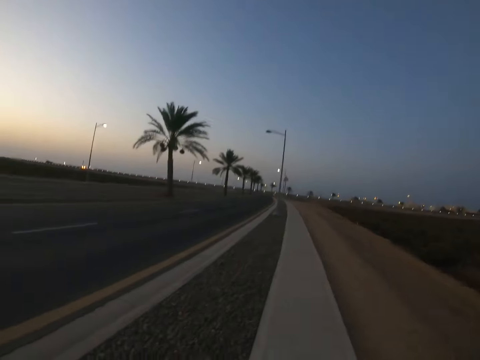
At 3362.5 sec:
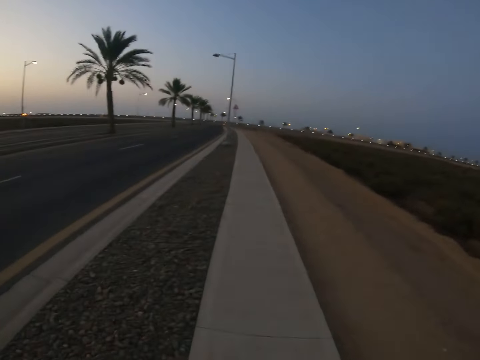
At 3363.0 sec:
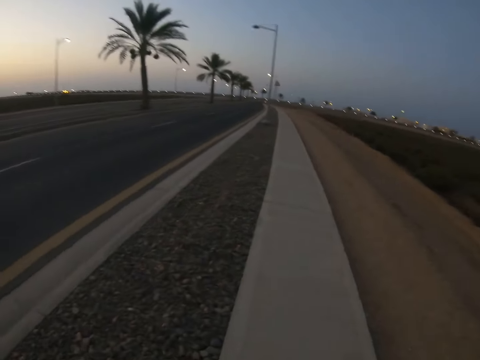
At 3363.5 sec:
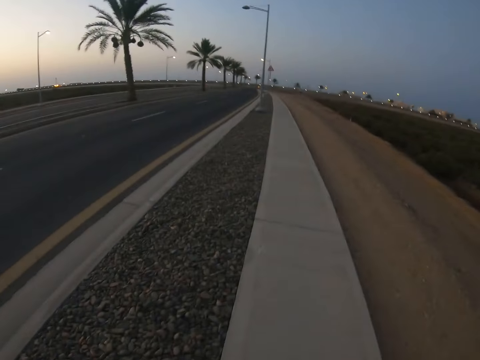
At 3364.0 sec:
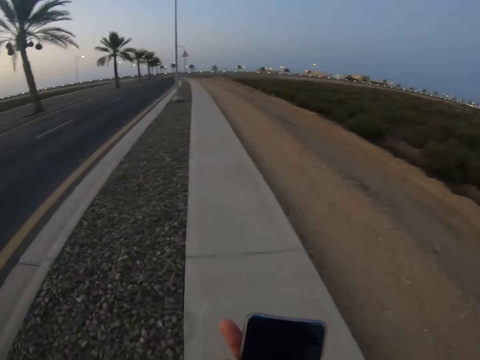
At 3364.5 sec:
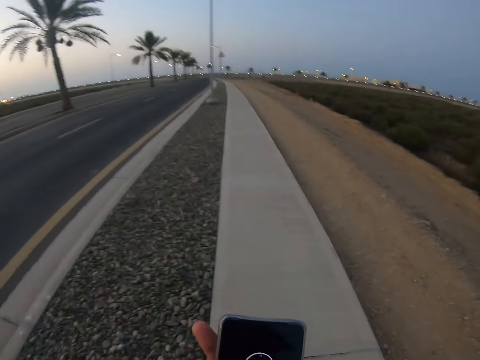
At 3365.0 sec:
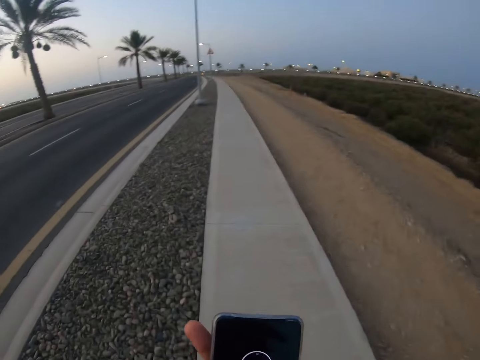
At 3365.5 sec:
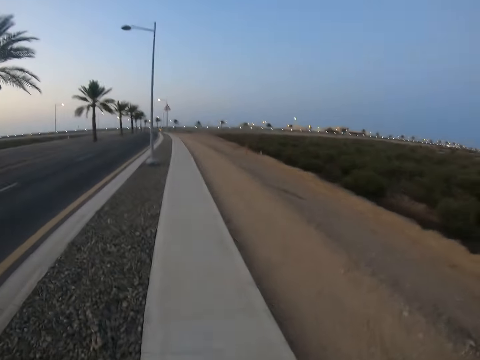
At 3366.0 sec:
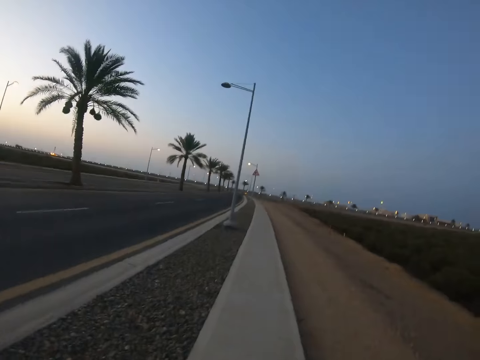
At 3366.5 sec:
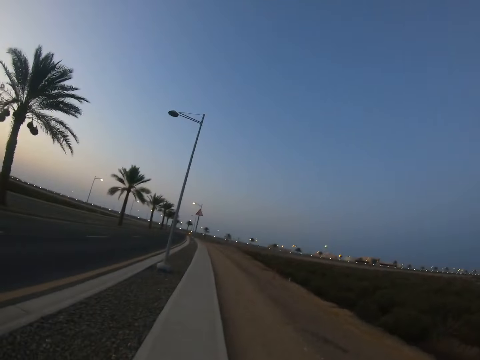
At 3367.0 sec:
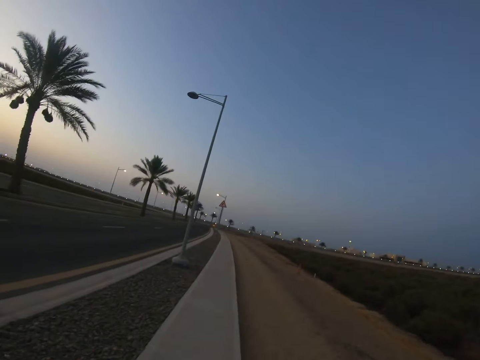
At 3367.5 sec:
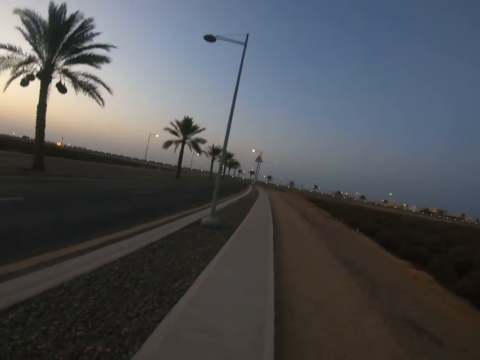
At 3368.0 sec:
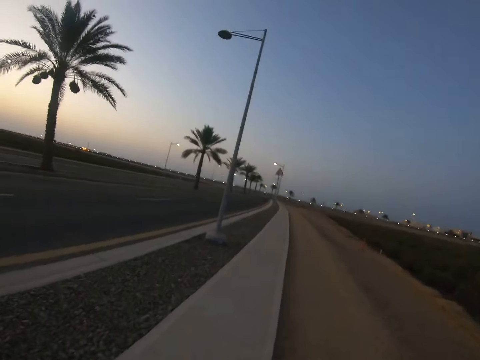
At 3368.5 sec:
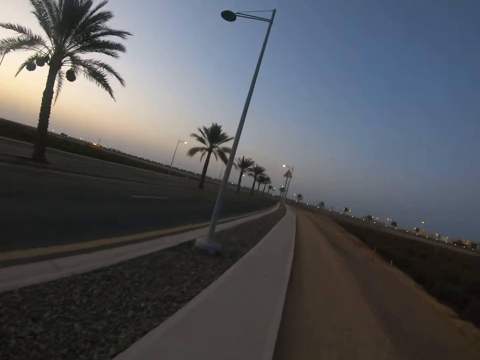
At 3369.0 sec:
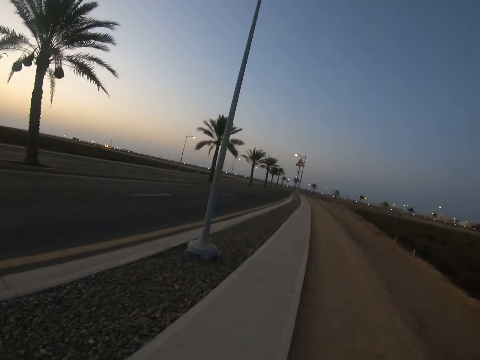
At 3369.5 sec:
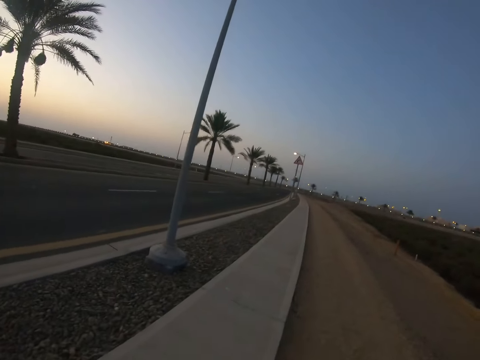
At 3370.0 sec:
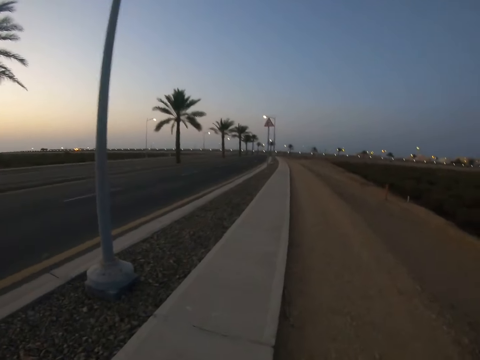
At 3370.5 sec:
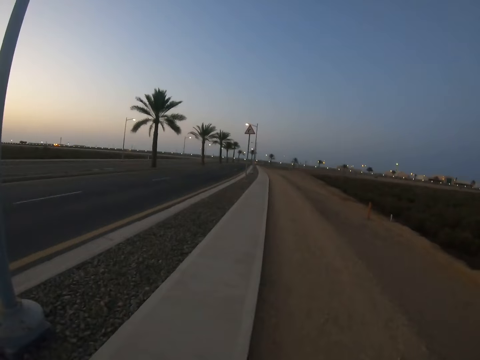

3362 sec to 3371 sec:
The camera wearer lifts up the phone. They pull down the phone.

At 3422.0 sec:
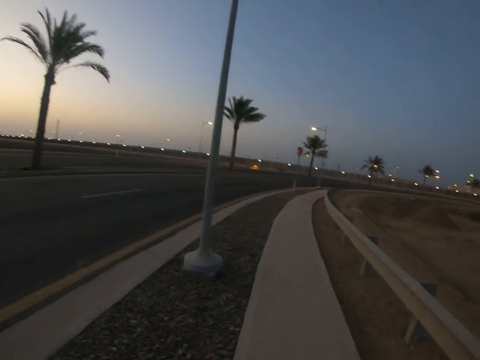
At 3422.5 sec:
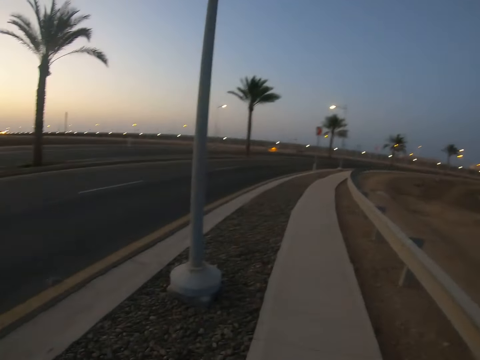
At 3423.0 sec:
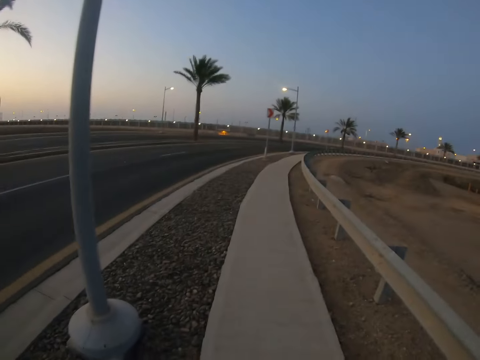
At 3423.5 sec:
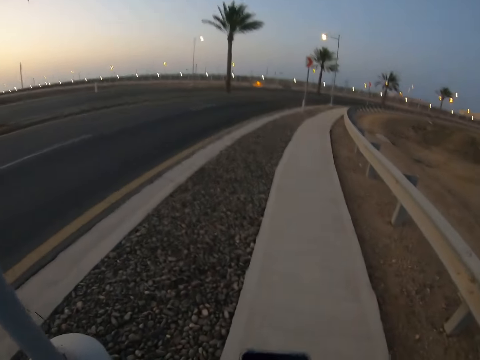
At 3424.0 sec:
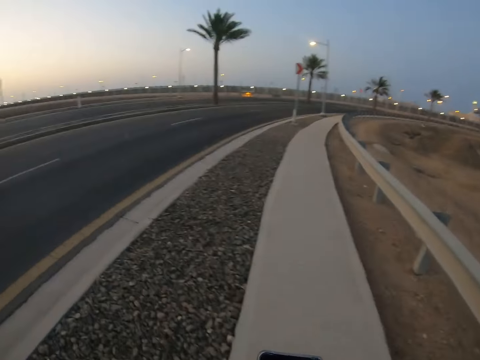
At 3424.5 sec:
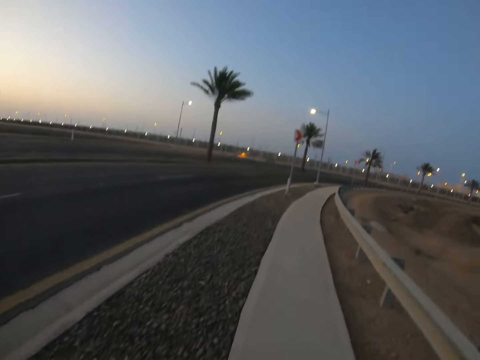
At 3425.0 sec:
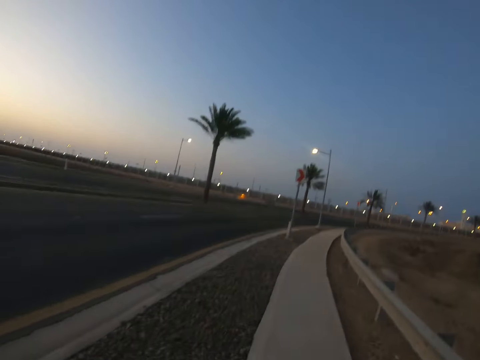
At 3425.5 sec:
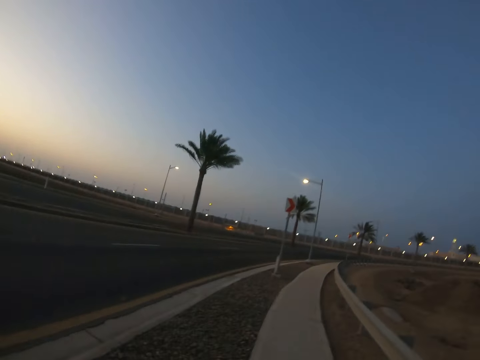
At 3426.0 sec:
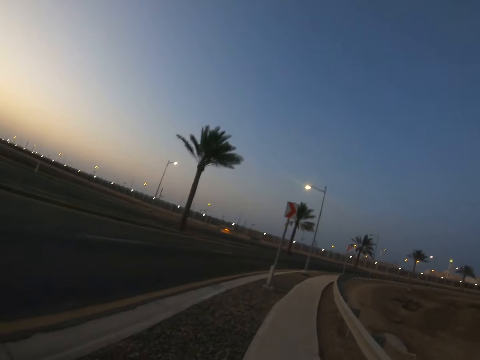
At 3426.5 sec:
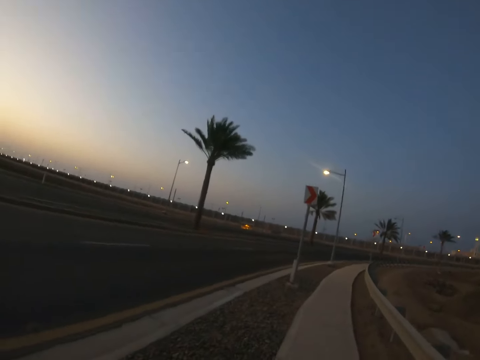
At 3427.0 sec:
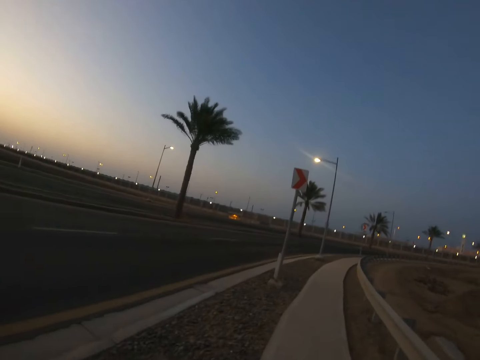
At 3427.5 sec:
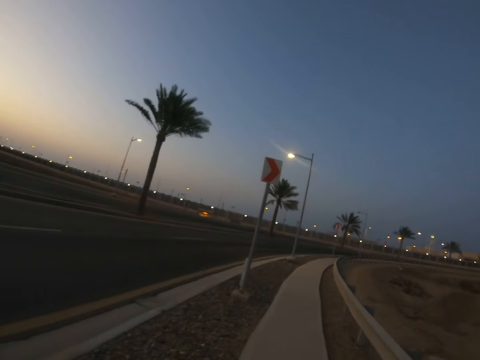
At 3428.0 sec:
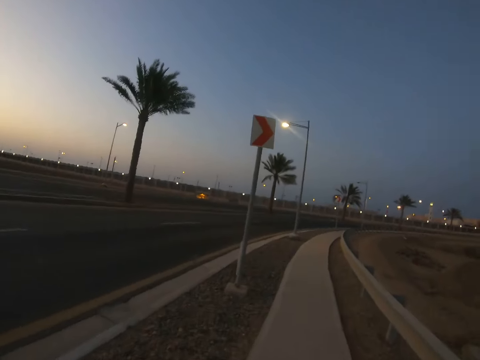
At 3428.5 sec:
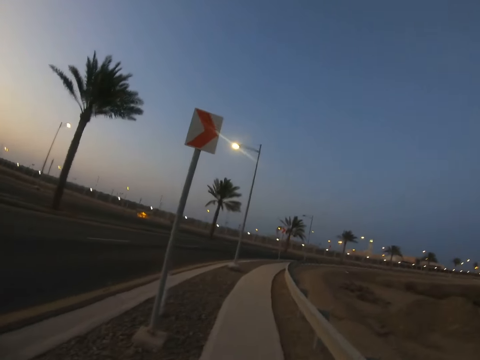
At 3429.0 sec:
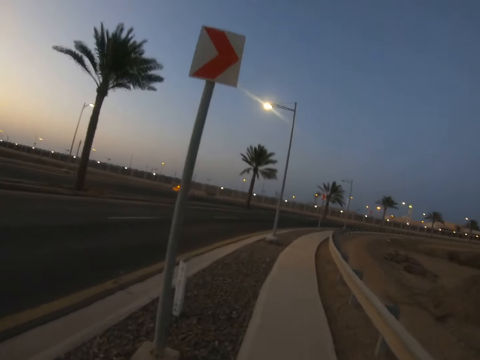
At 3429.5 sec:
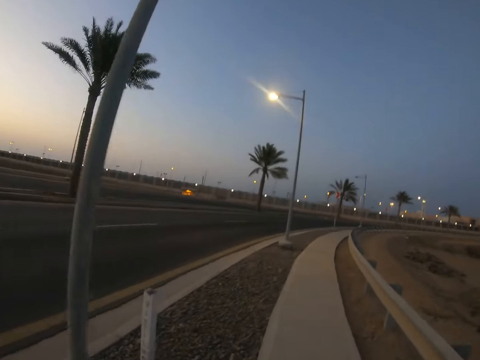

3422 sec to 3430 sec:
The camera wearer lifts up the phone. They pull down the phone, look at the phone and run along the sidewalk.

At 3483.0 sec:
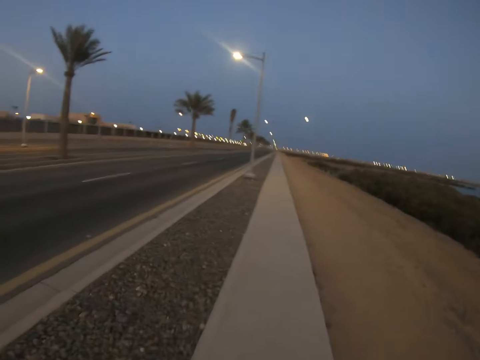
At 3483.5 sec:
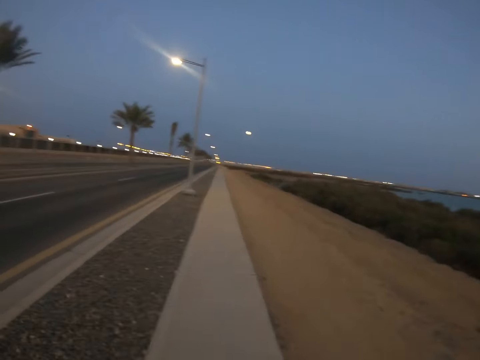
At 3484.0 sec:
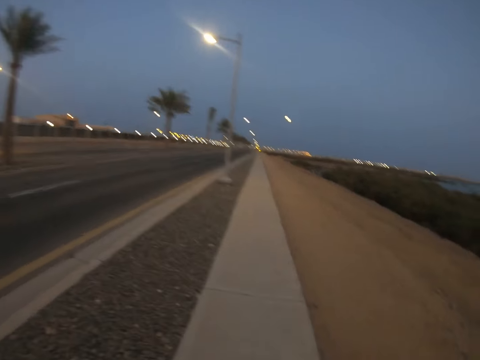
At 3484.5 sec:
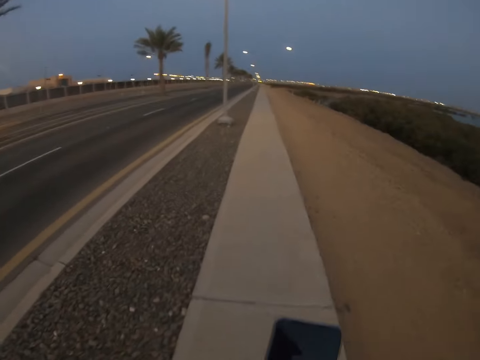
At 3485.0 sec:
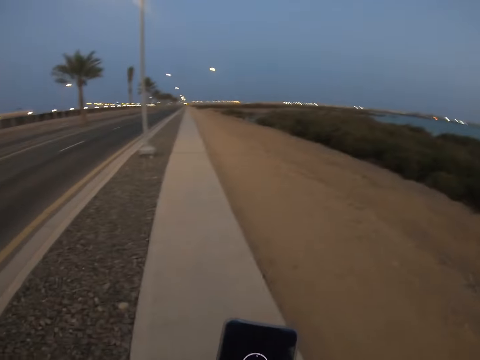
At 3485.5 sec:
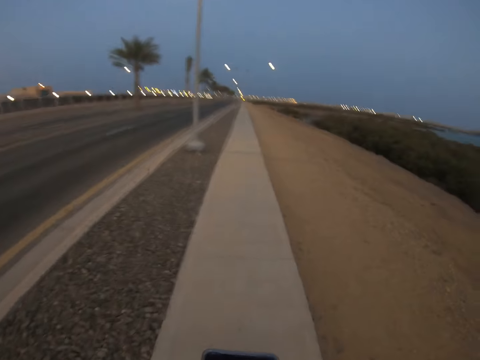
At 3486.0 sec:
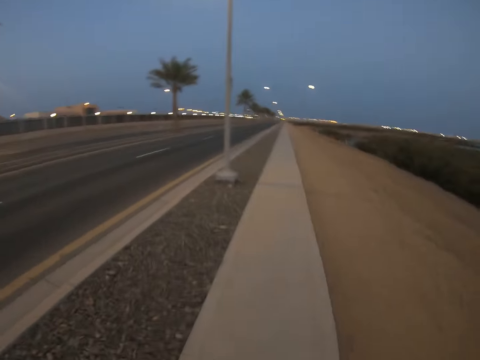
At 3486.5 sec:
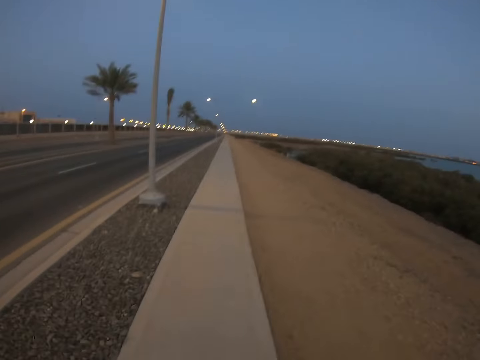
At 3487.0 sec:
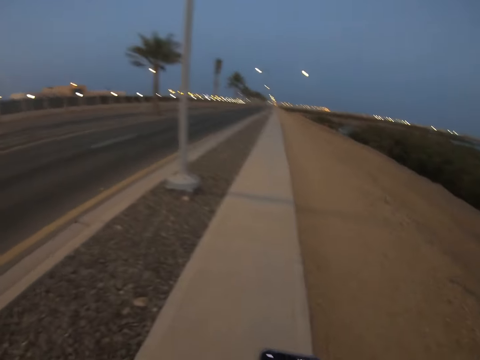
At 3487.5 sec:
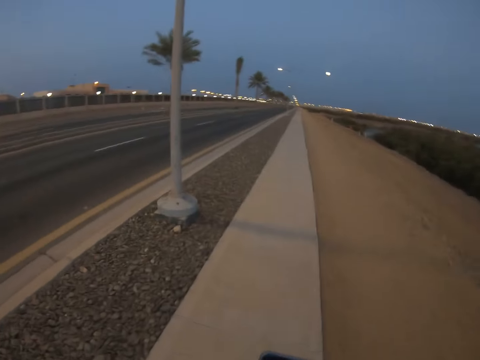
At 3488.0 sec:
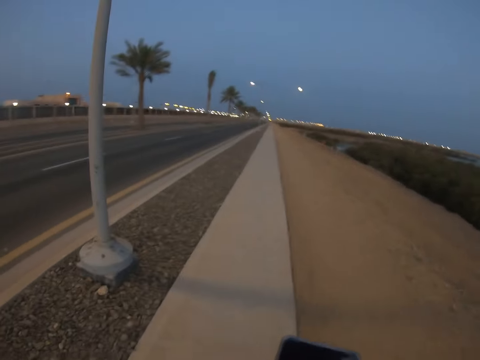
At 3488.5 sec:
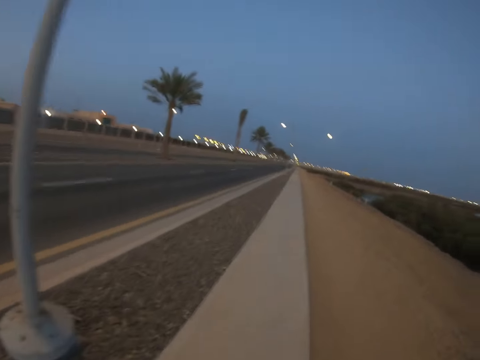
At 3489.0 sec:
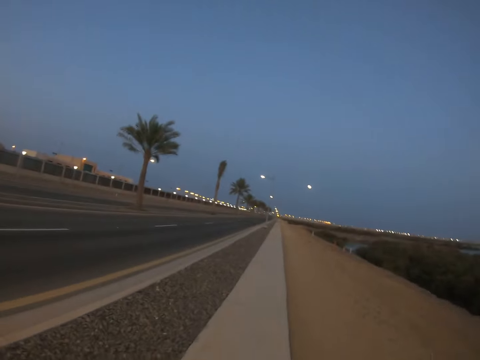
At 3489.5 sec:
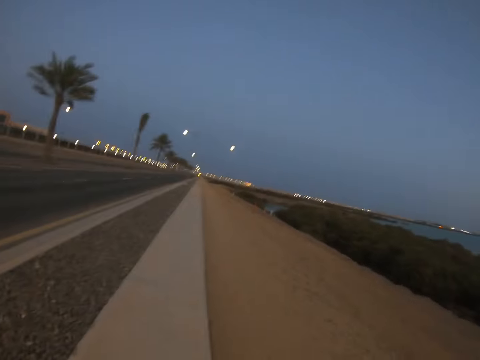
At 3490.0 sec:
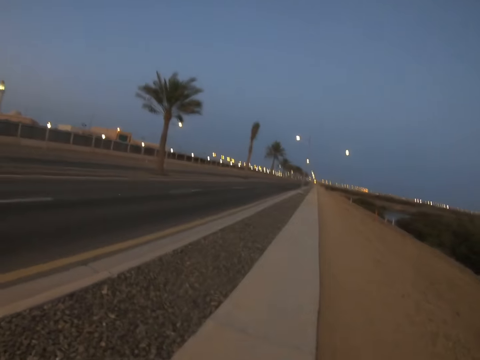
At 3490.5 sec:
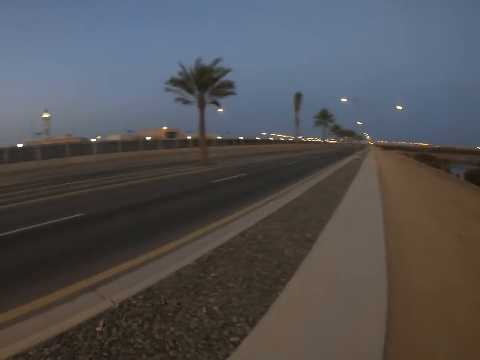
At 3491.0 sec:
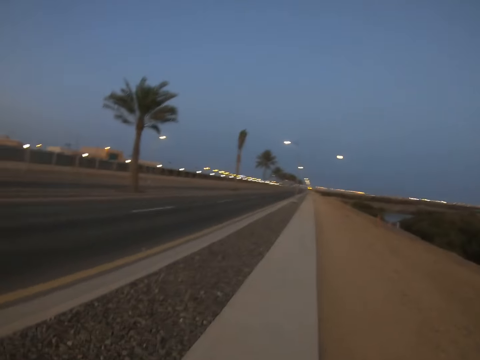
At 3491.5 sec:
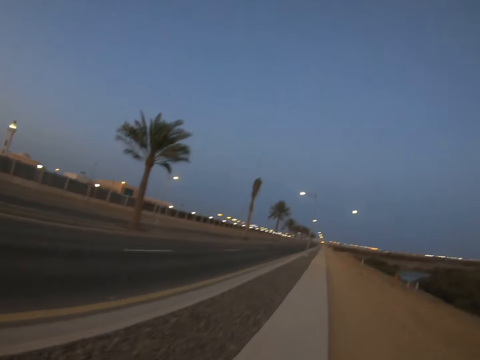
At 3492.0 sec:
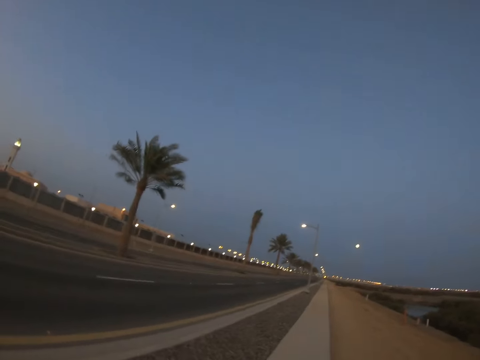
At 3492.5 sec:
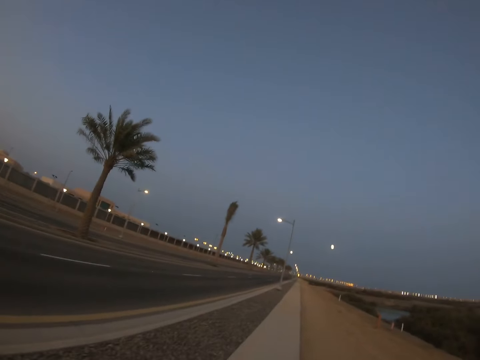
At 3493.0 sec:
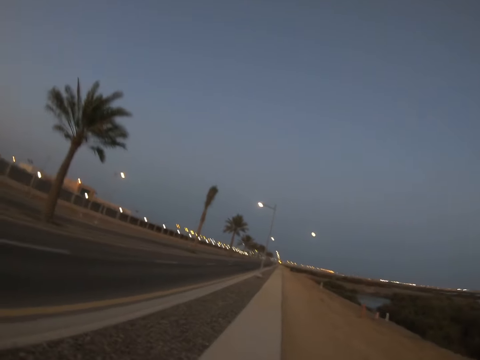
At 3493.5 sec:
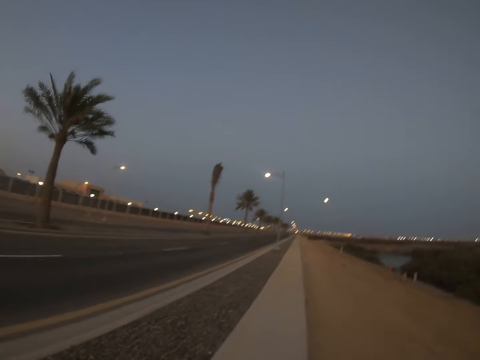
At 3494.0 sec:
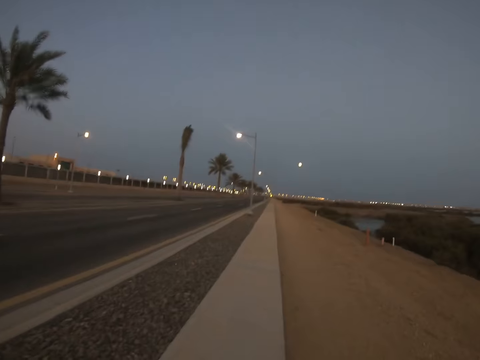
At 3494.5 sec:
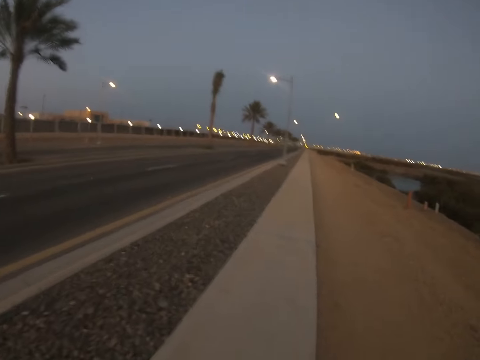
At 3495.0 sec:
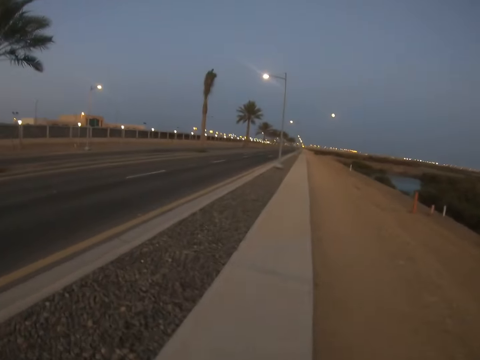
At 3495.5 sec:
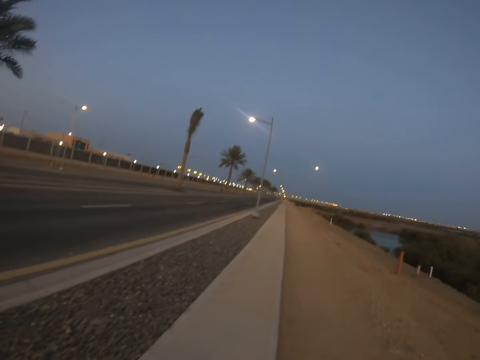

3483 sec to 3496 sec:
The camera wearer lifts up the phone. He looks at the phone. He pulls down the phone. He lifts up the phone. He pulls down the phone. He swings his hand.
